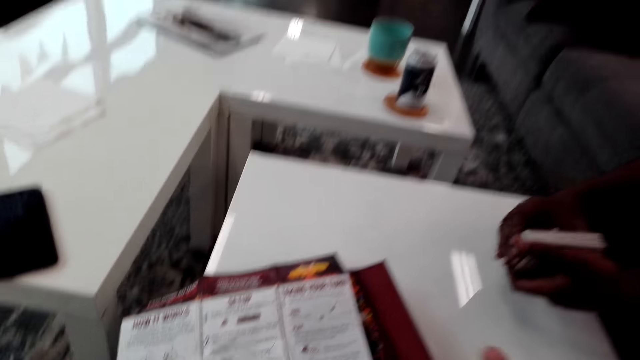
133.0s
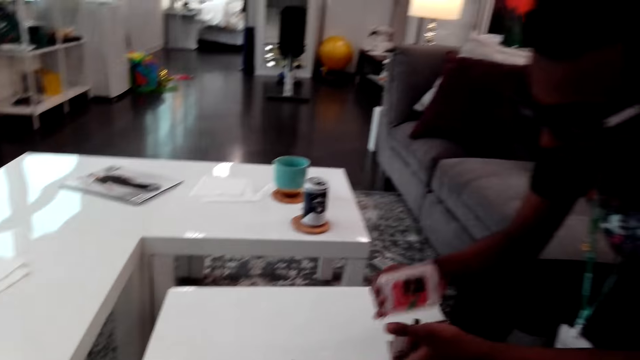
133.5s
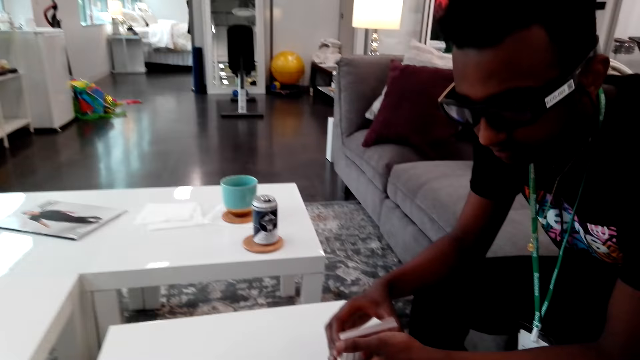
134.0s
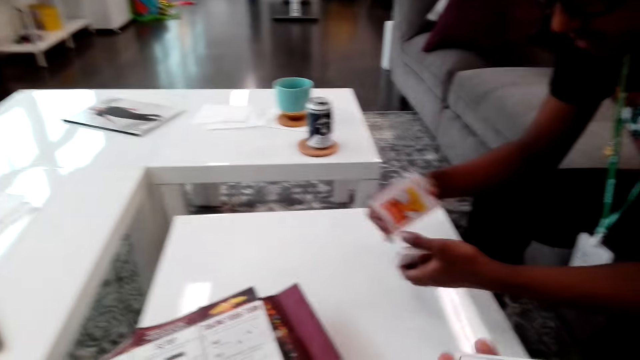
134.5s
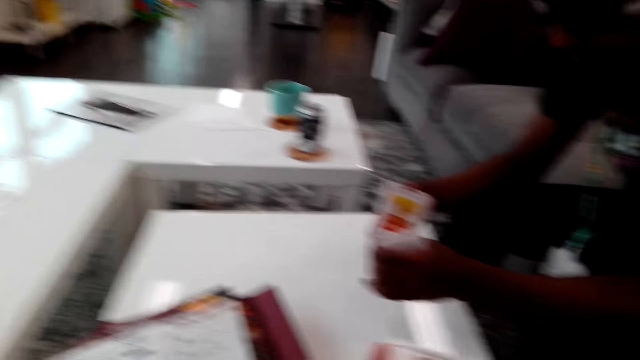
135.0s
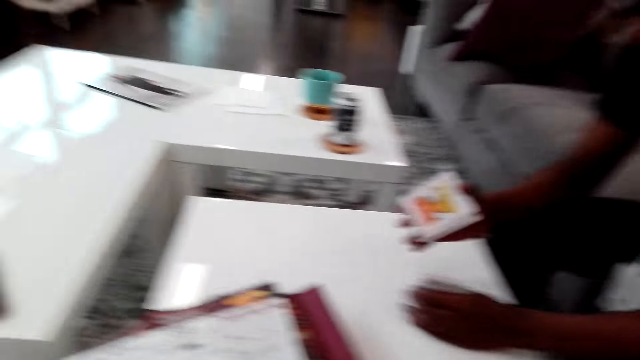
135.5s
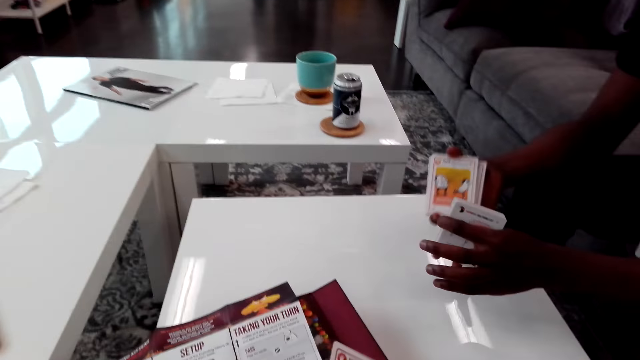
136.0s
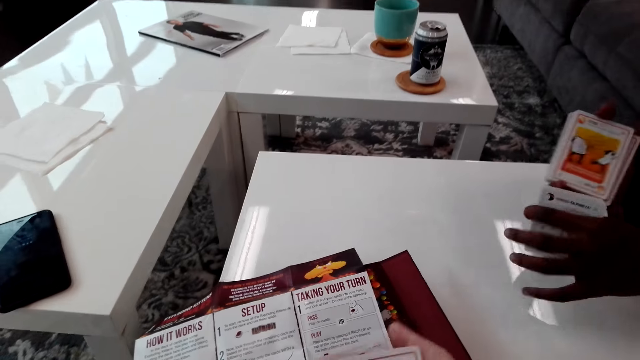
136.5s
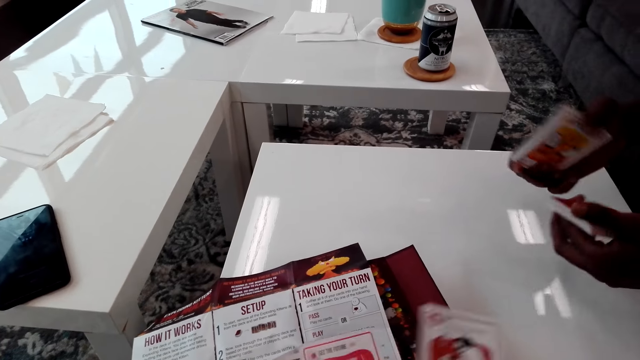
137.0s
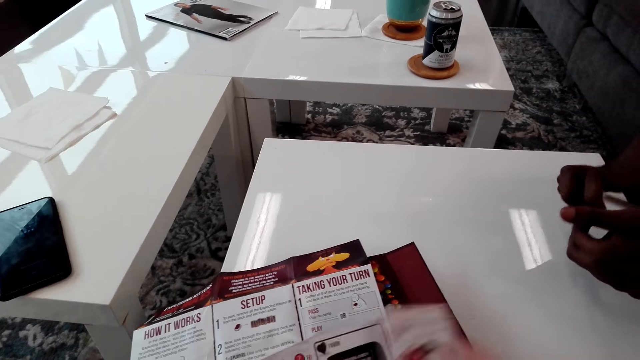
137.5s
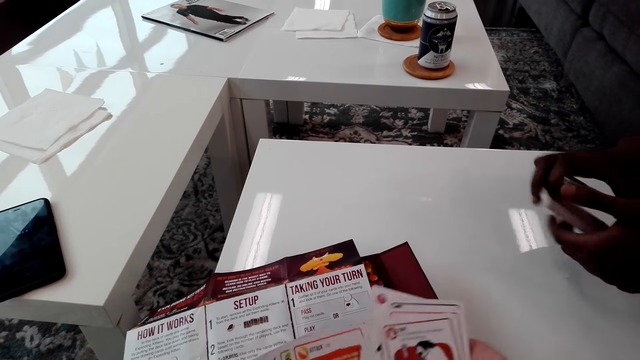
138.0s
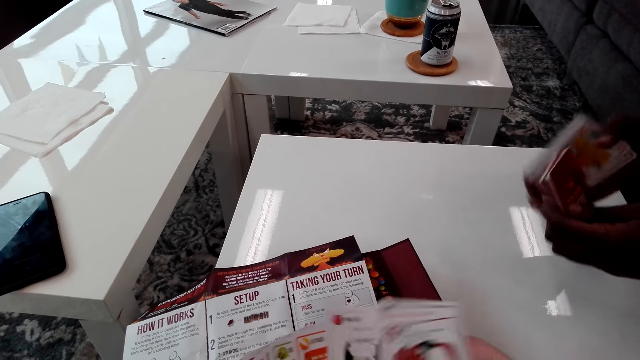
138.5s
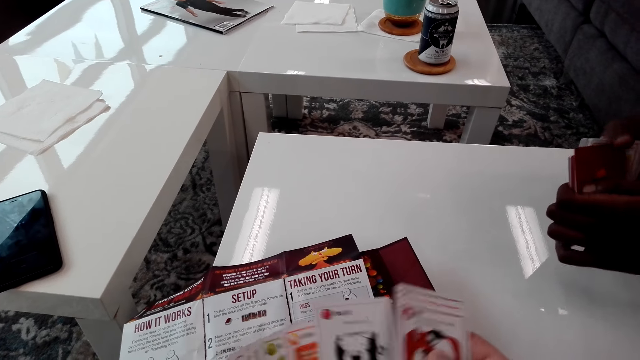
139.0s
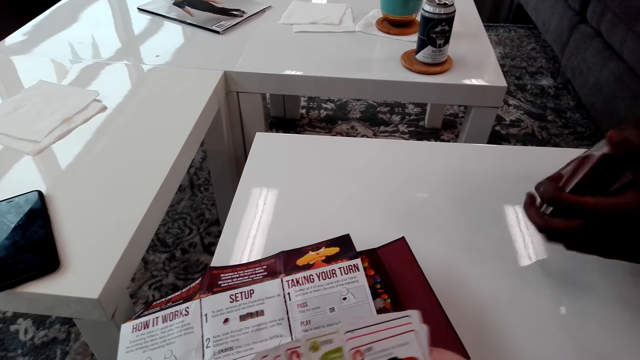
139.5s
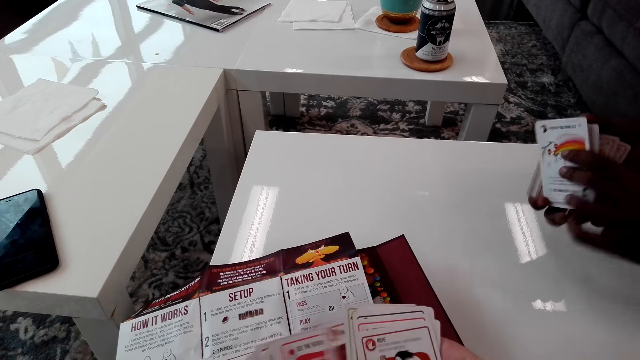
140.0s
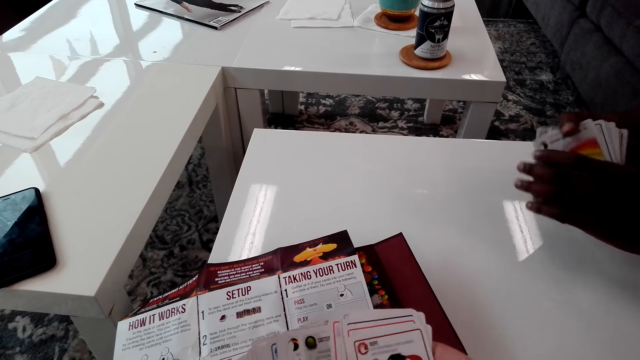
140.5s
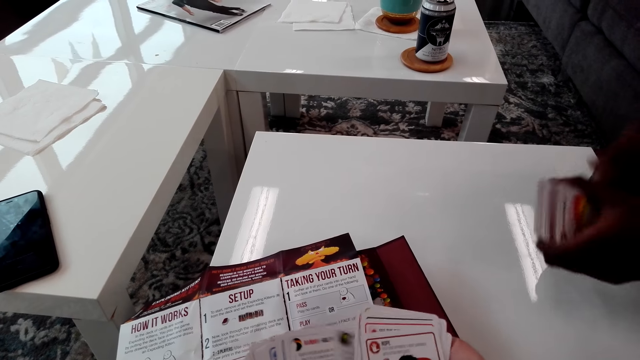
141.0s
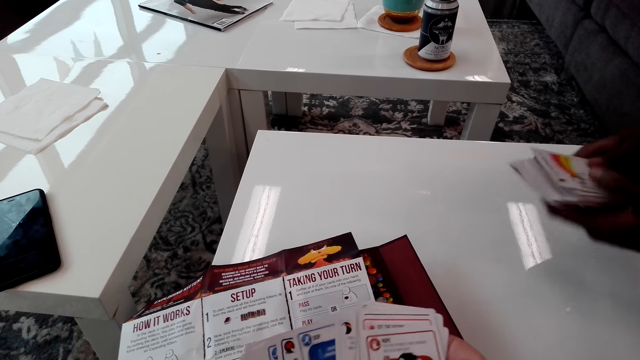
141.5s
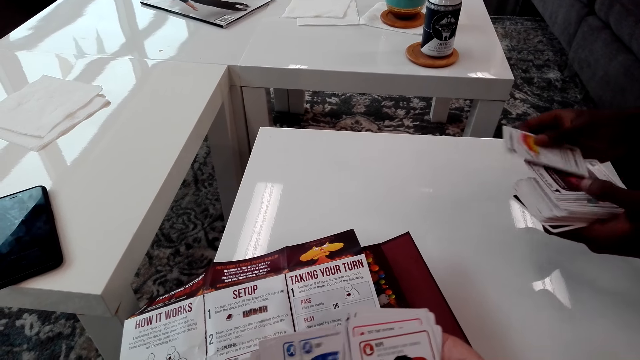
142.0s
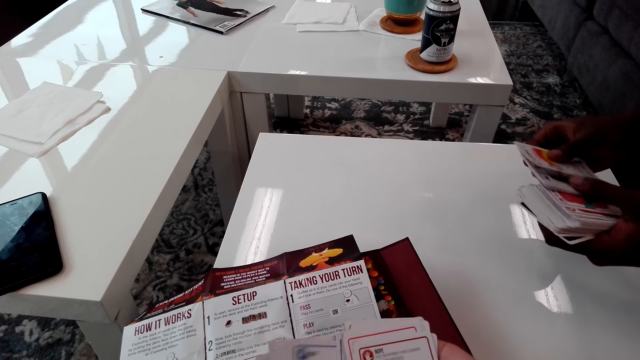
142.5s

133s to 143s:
A man shuffles the cards with another person while talking.

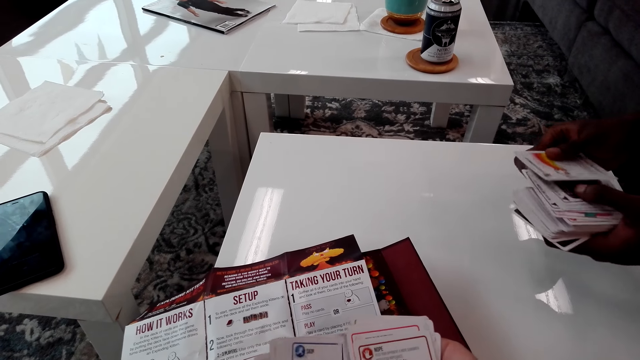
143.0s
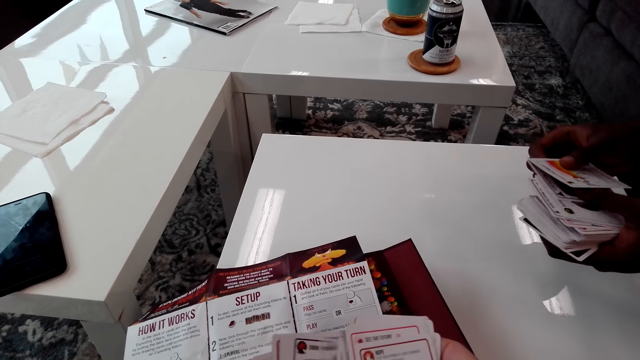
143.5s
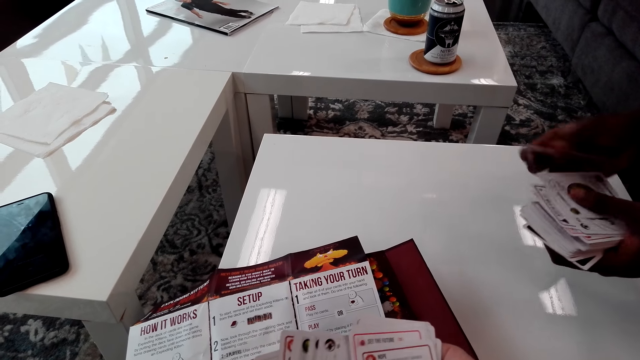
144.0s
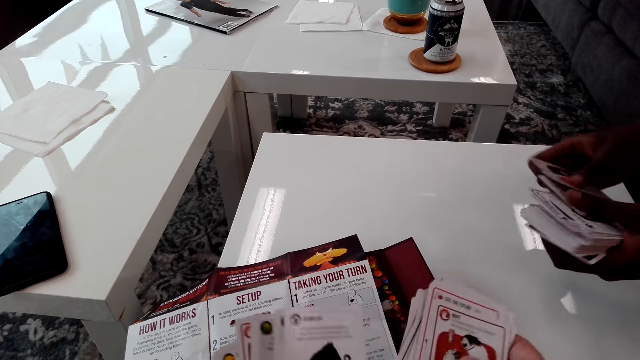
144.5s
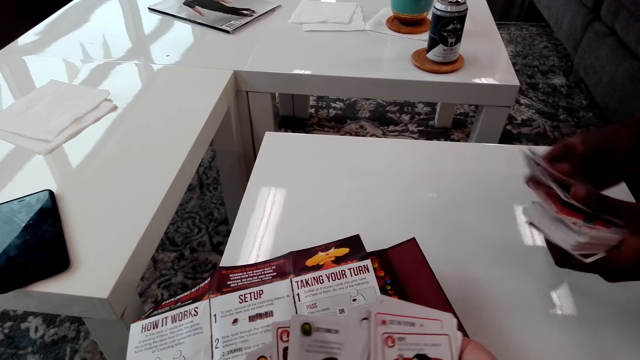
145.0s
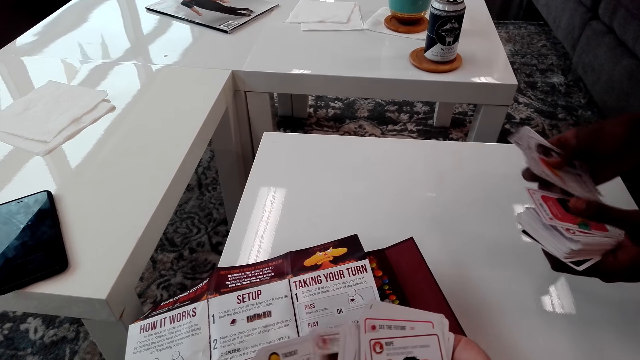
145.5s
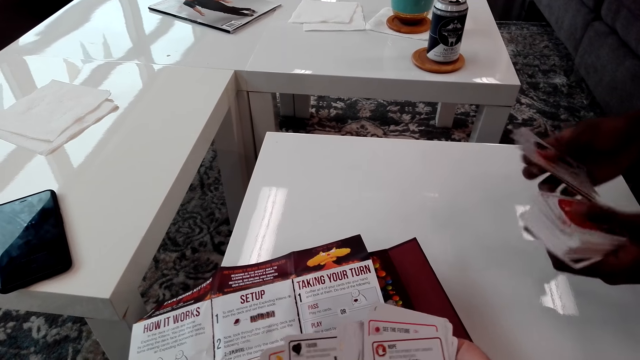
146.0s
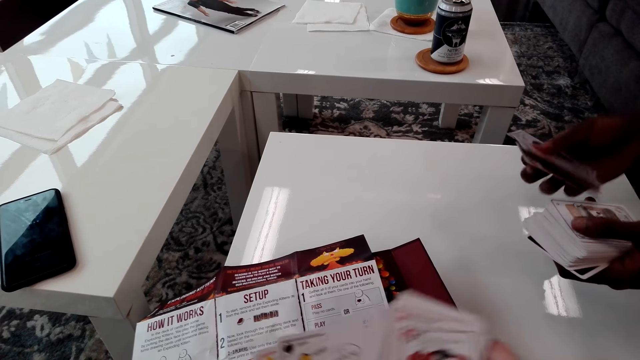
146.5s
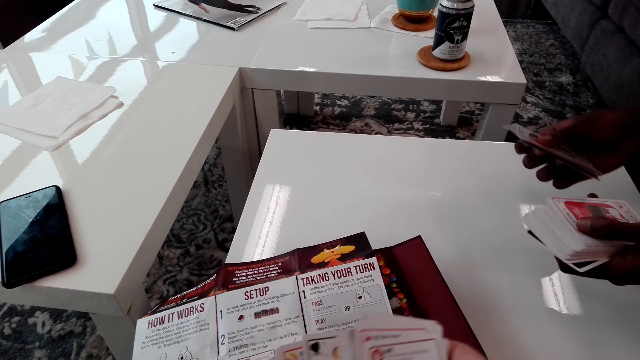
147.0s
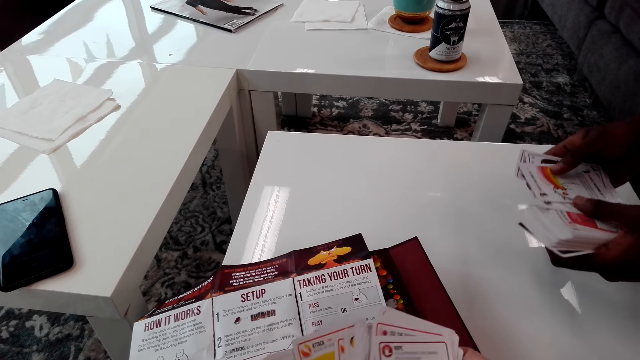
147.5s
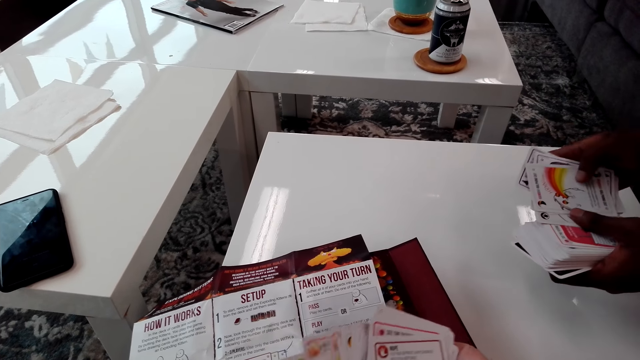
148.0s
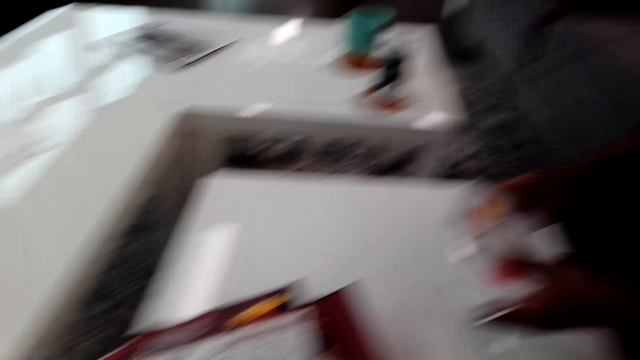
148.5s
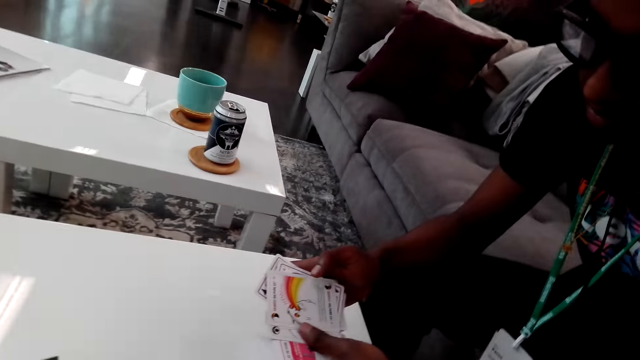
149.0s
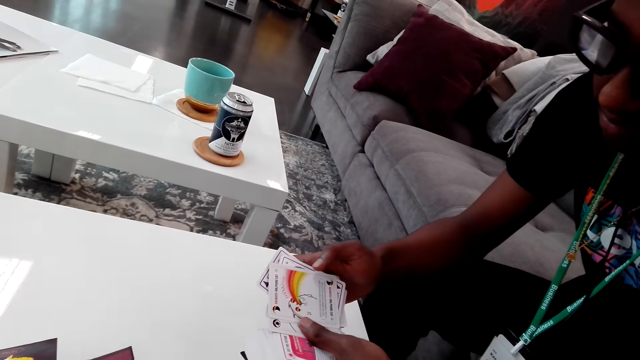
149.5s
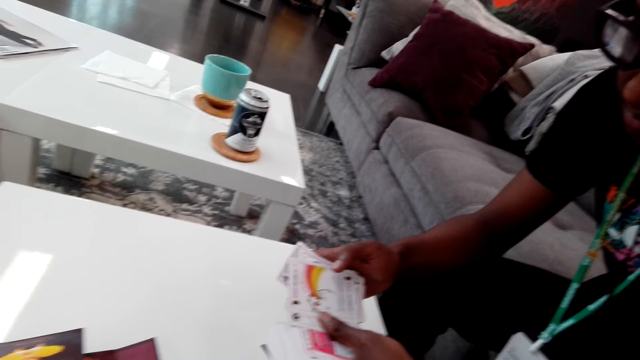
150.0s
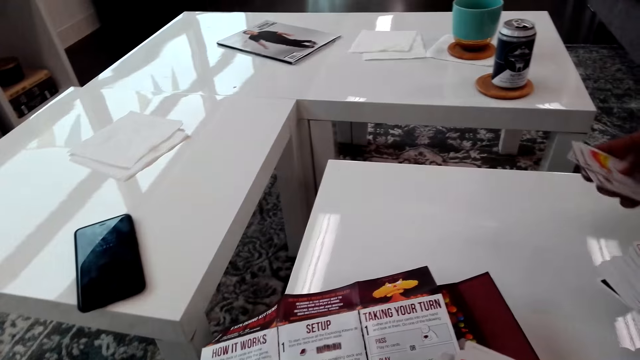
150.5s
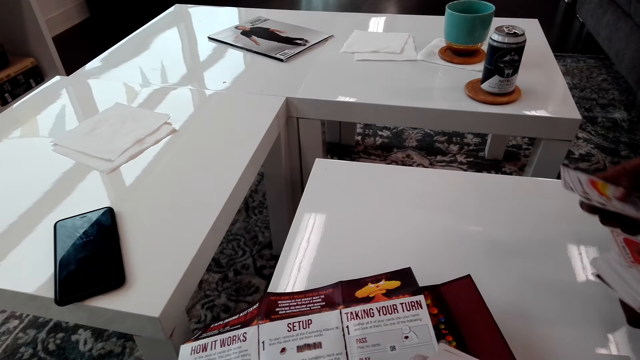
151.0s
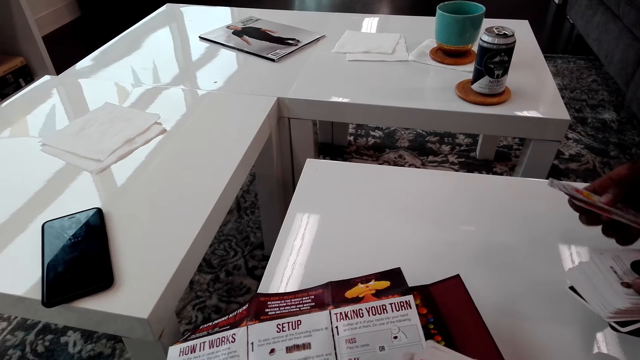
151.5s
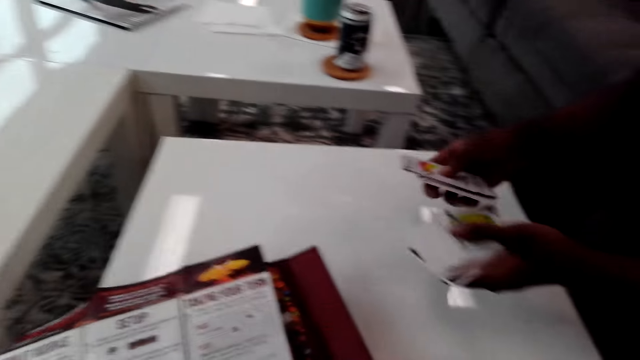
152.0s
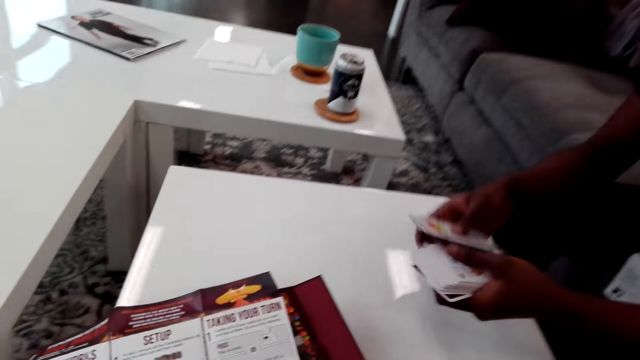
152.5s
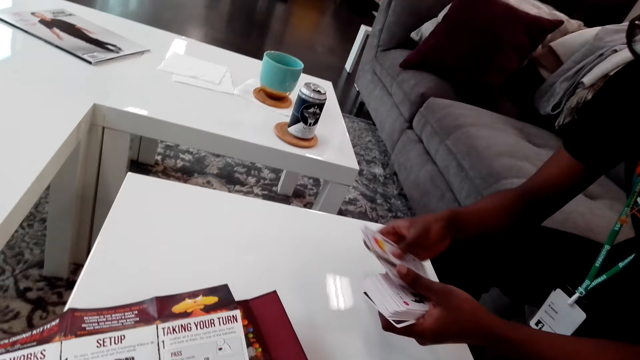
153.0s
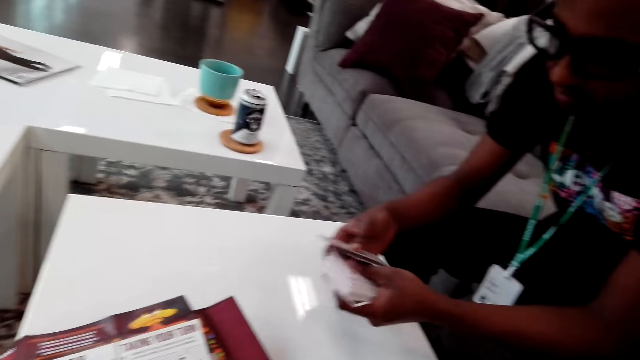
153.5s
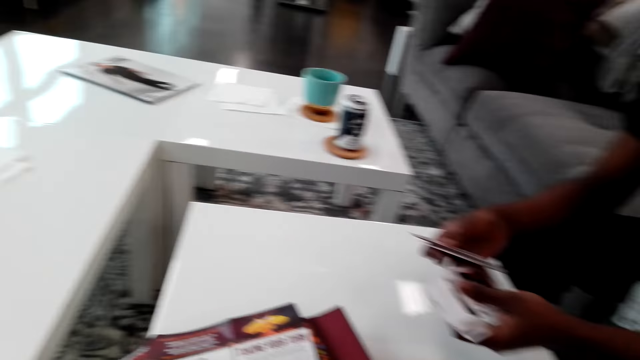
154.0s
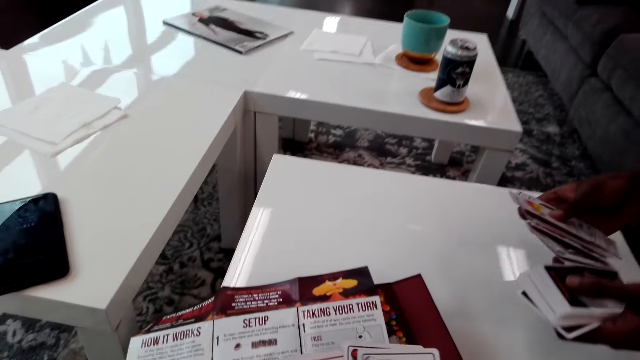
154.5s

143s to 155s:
A man shuffles the cards.
